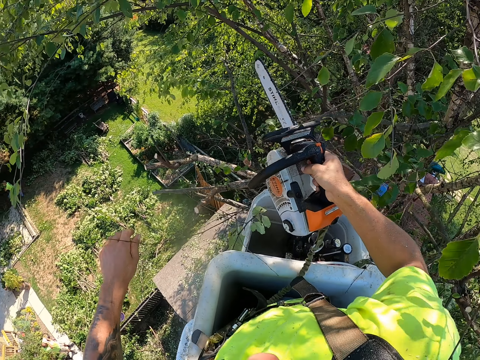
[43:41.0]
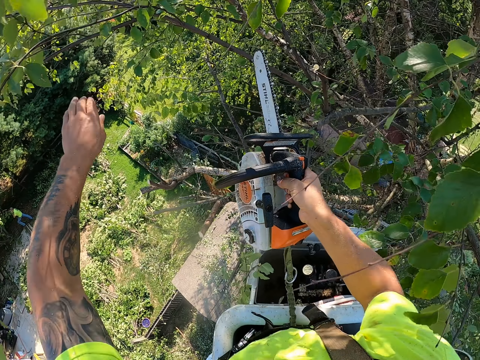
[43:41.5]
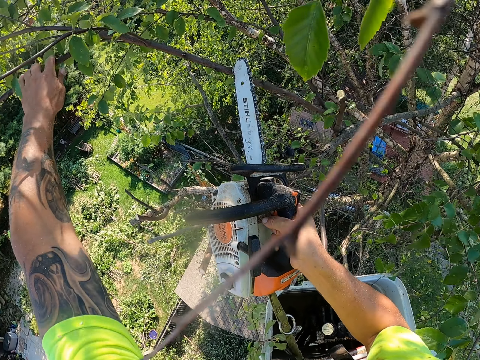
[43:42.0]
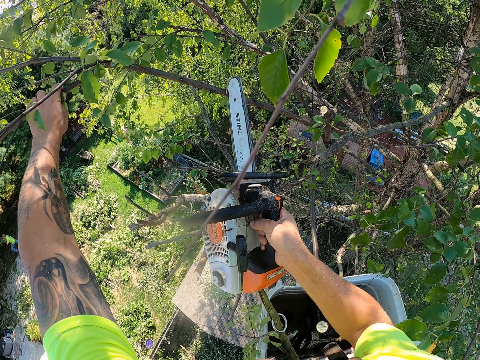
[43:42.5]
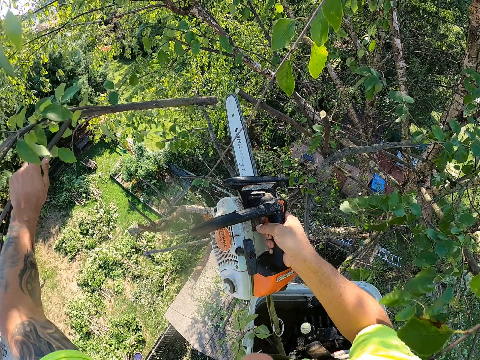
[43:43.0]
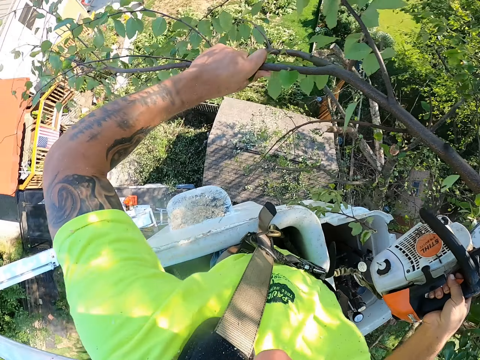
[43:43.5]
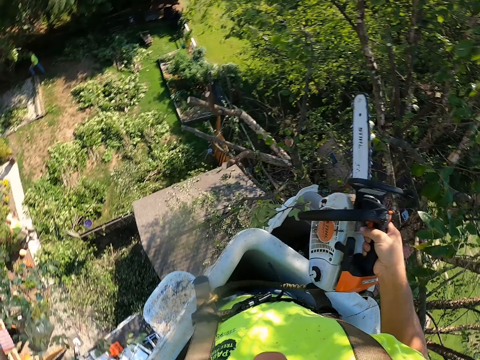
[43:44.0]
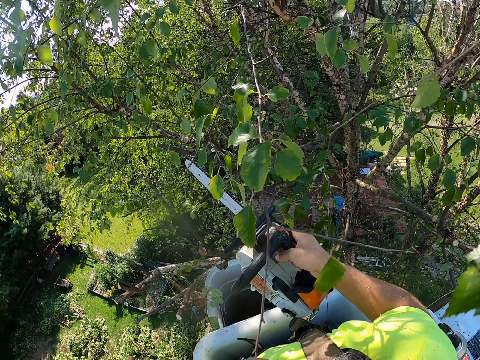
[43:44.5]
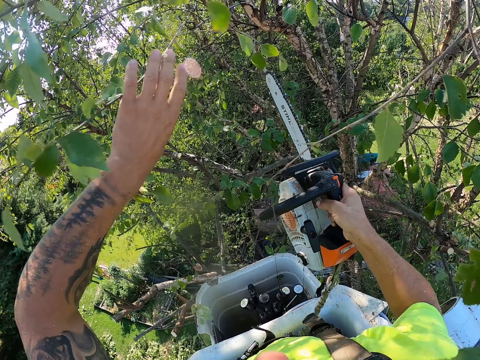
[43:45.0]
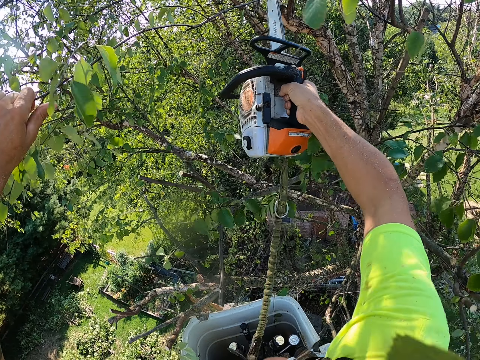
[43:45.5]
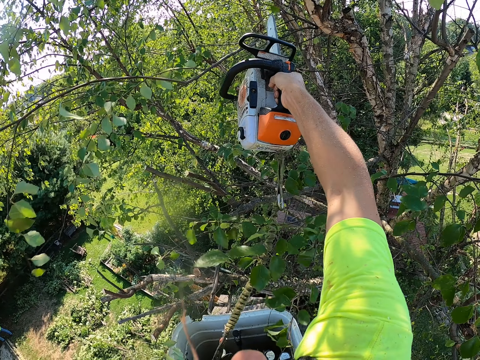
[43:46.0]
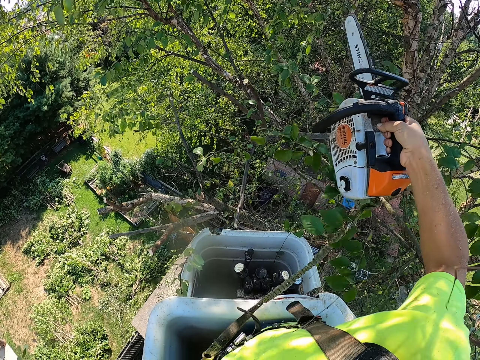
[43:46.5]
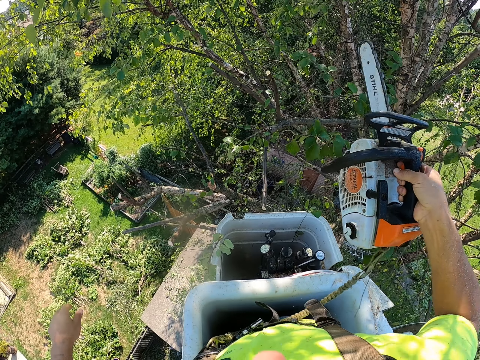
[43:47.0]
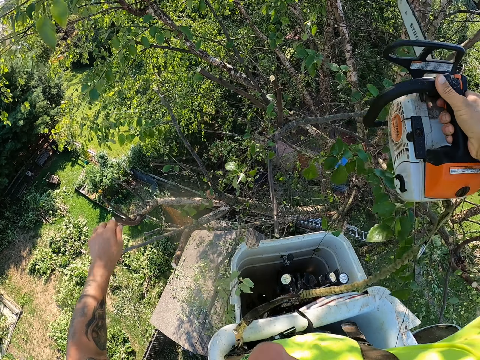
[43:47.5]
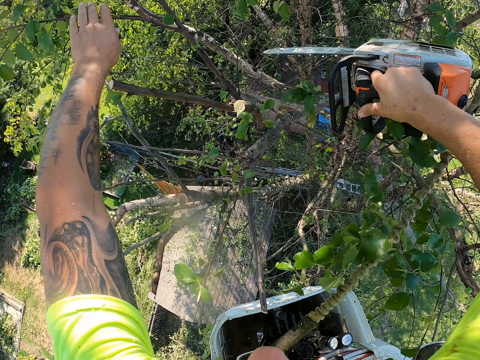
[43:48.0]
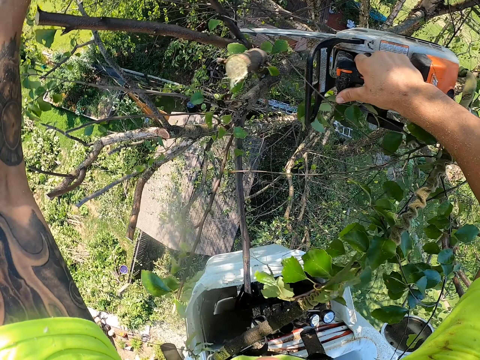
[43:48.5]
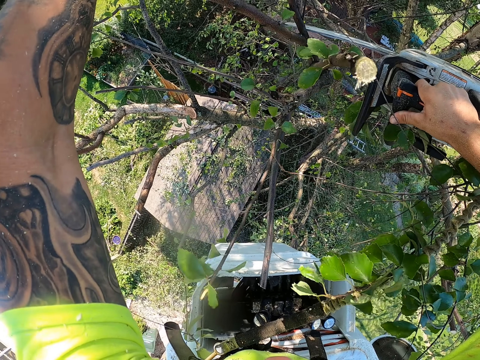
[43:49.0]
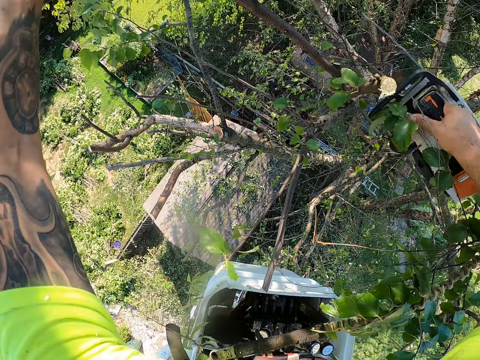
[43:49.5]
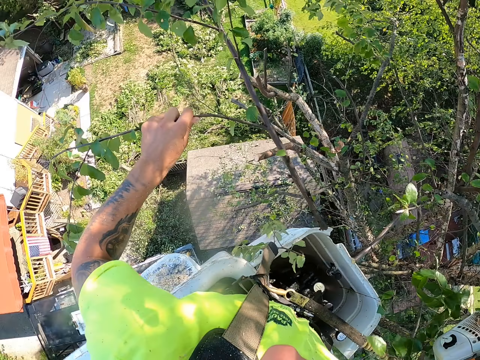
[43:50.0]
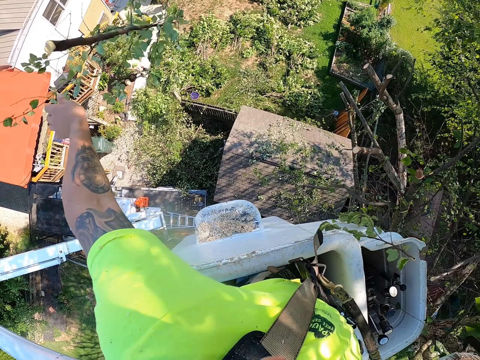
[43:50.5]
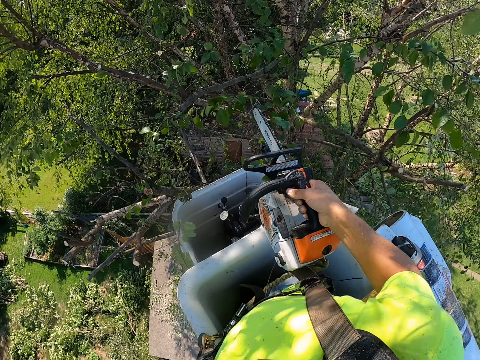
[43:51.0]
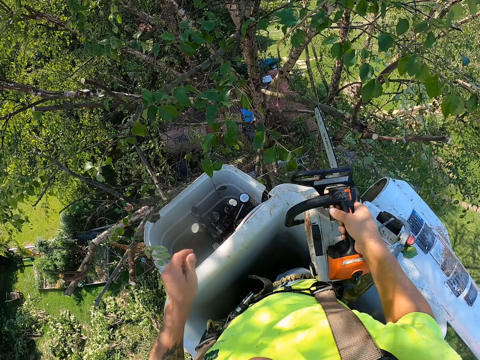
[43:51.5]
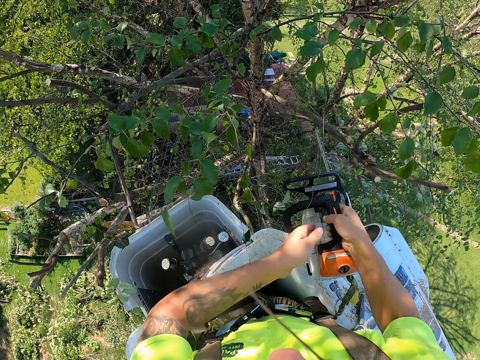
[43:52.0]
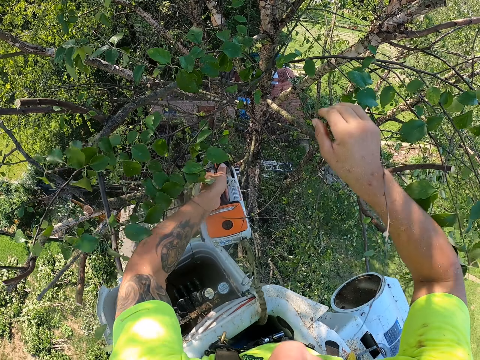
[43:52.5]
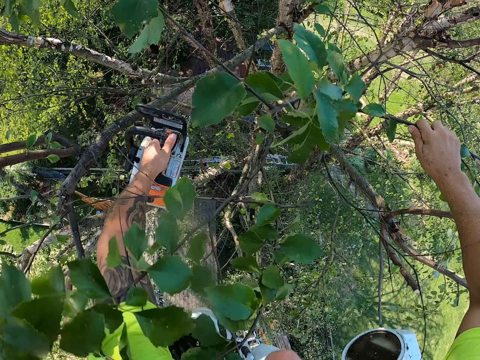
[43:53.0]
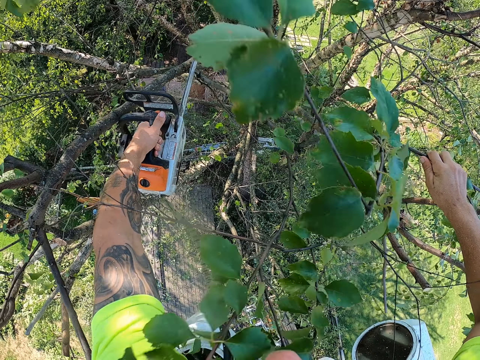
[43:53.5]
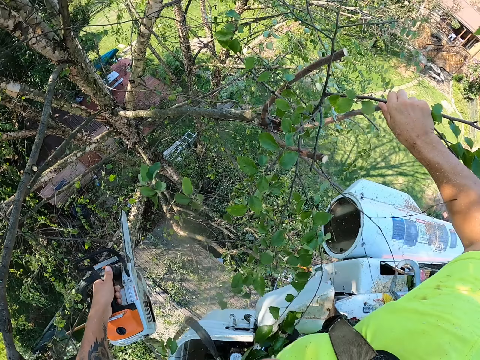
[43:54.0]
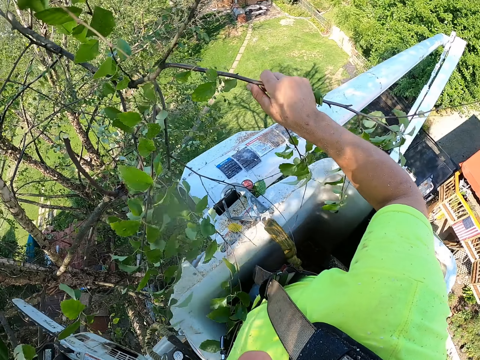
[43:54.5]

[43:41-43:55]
The camera wearer looks around the garden. He holds a tree branch on the tree with his left hand and cuts the tree branch with the chainsaw in his right hand. He throws the tree branch in his left hand to the ground. He looks at the tree. He holds a tree branch on the tree with his left hand and cuts the tree branch with the chainsaw in his right hand. He throws the tree branch in his left hand to the ground. He holds a tree branch on the tree with his left hand and cuts the tree branch with the chainsaw in his right hand. He throws the tree branch in his left hand to the ground. He looks at the tree. He transfers the chainsaw from his right hand to his left hand. He holds a tree branch on the tree with his right hand and cuts the tree branch with the chainsaw in his left hand.

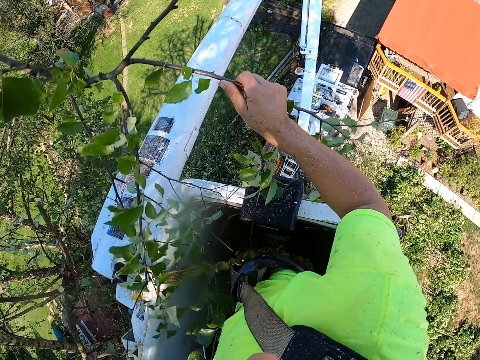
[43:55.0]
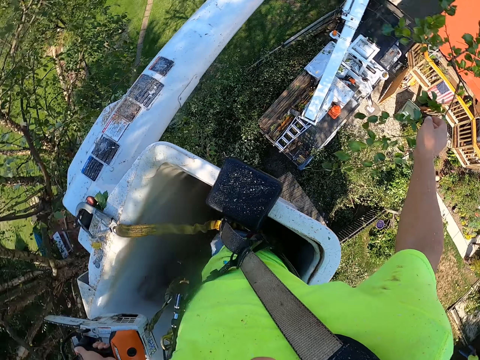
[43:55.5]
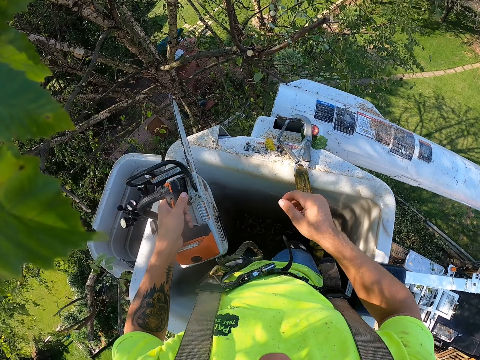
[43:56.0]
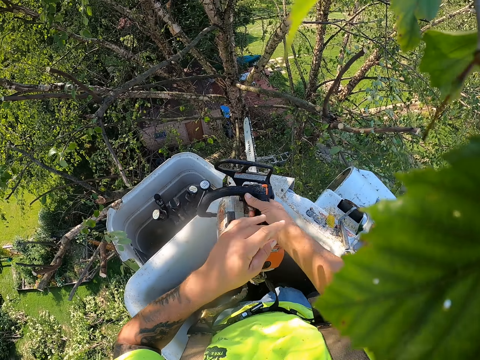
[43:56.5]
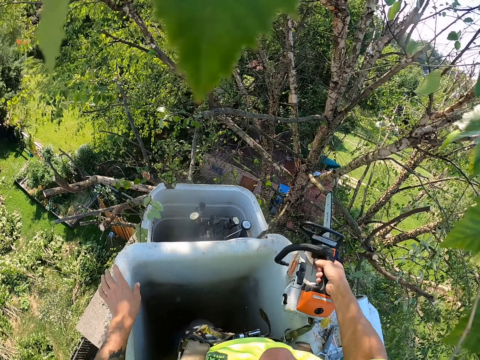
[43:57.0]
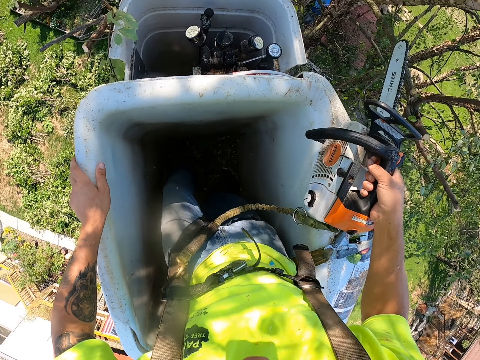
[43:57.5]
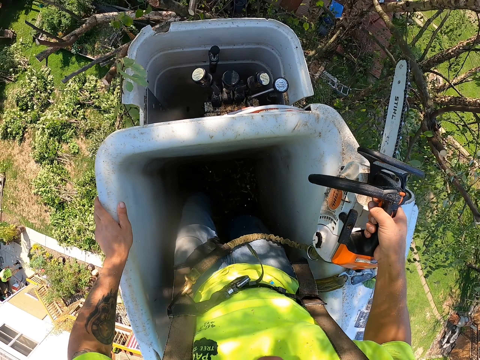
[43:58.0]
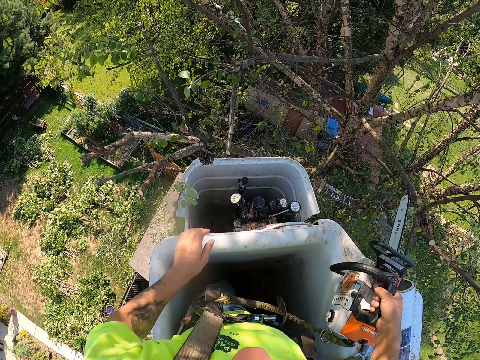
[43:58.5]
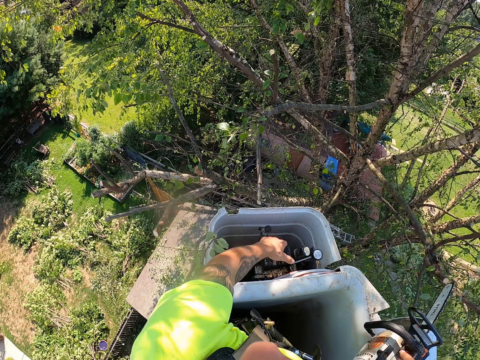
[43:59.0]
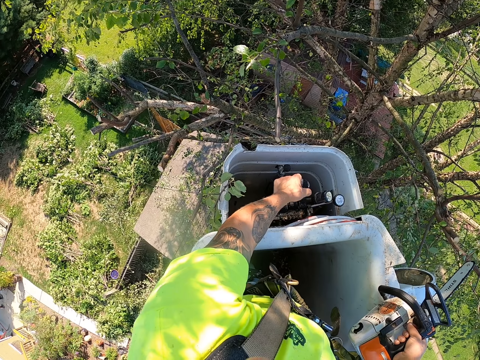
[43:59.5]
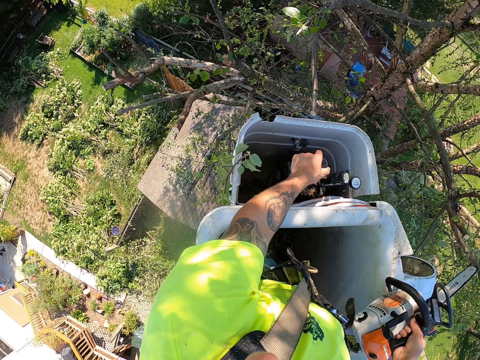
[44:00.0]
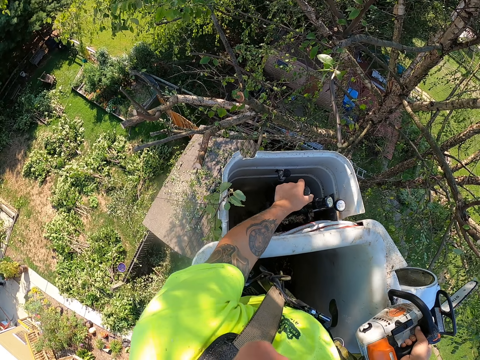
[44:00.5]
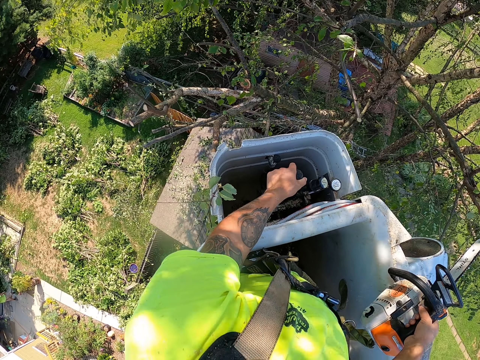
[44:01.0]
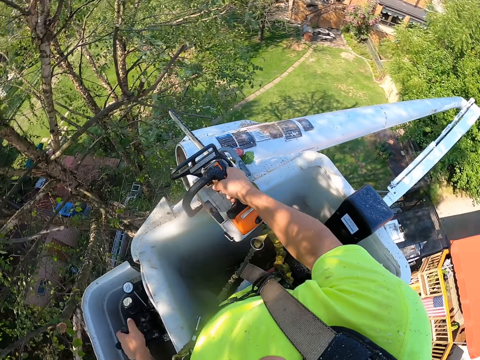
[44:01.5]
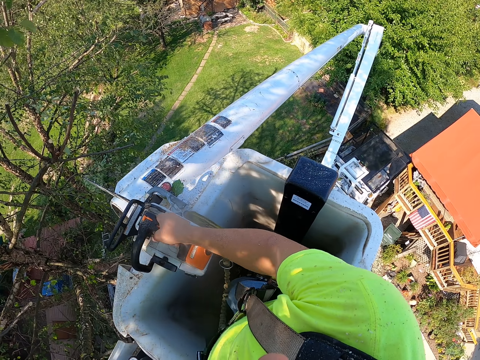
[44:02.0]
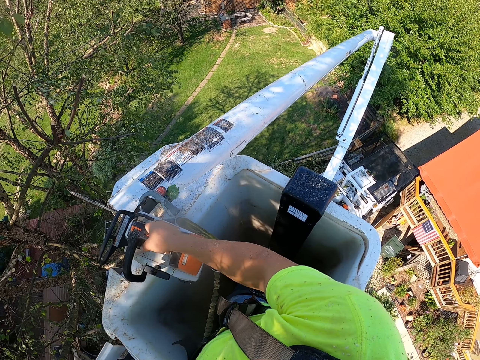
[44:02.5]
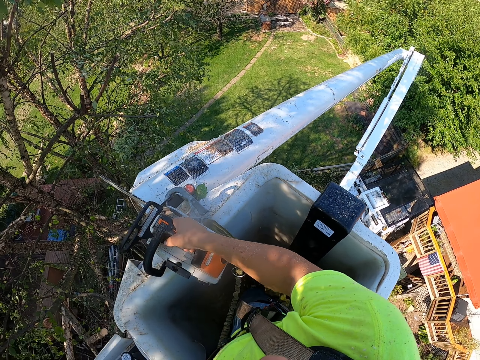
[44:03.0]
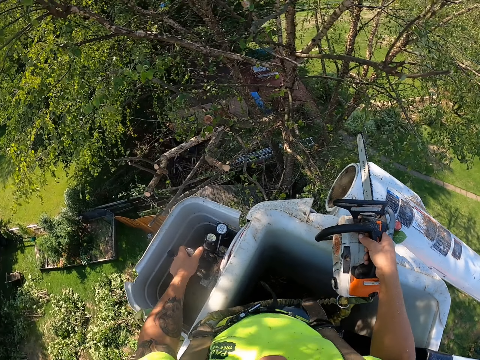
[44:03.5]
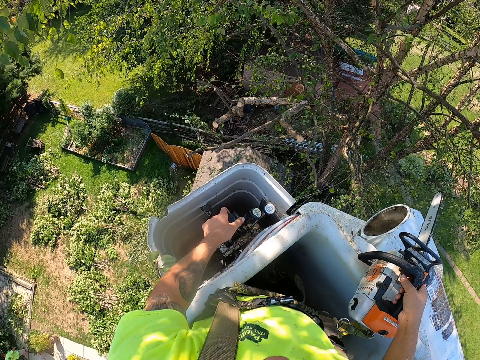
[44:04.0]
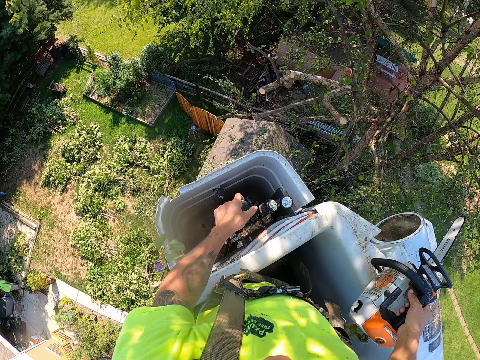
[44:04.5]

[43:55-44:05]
The camera wearer throws the tree branches in his right hand to the ground. He transfers the chainsaw from his left hand to his right hand. He holds the power saw with the right hand. He adjusts the crane. He operates the tree bucket truck with his left hand.

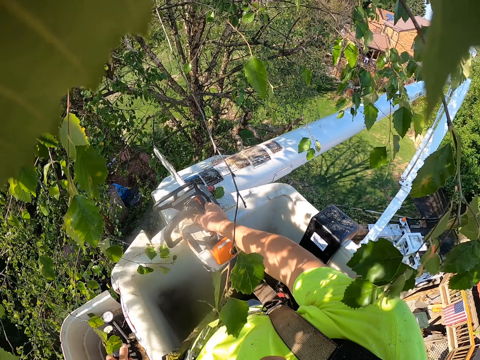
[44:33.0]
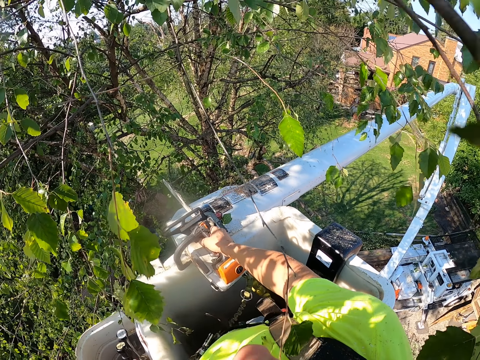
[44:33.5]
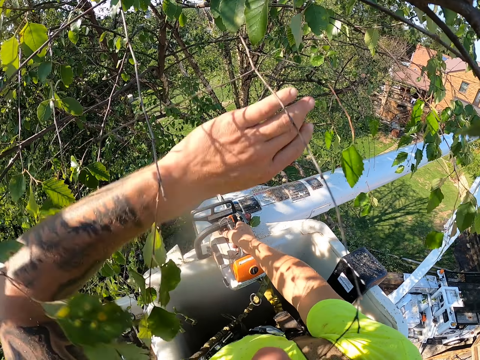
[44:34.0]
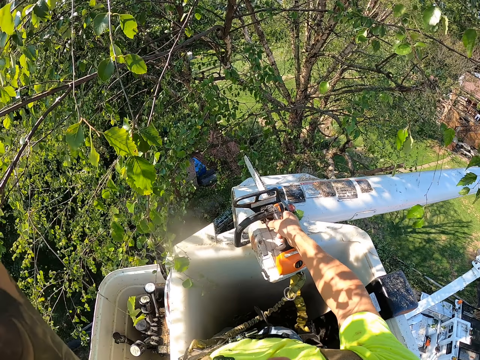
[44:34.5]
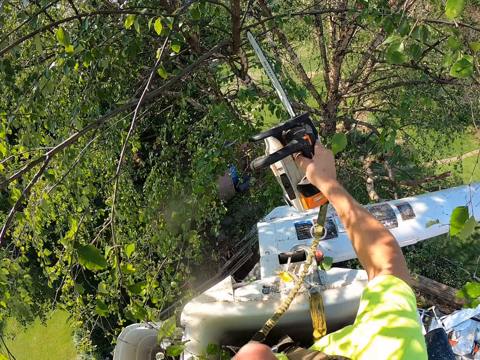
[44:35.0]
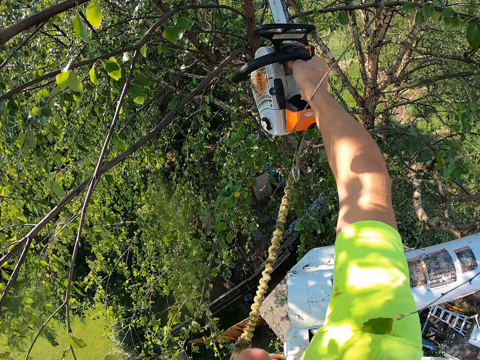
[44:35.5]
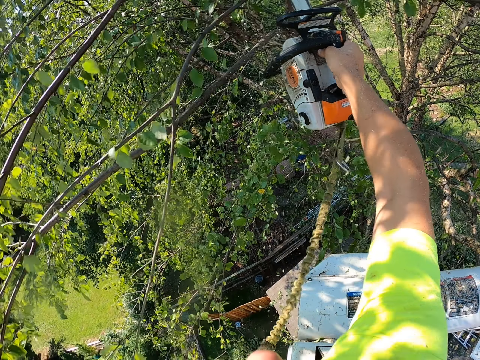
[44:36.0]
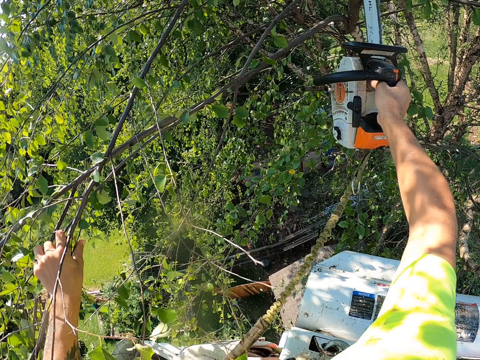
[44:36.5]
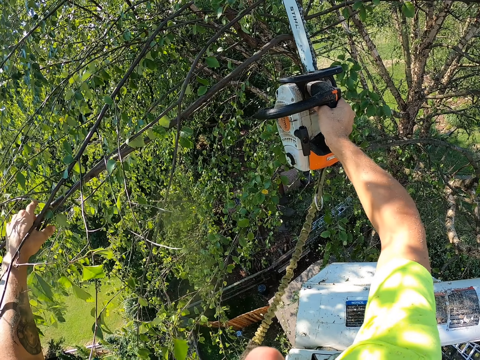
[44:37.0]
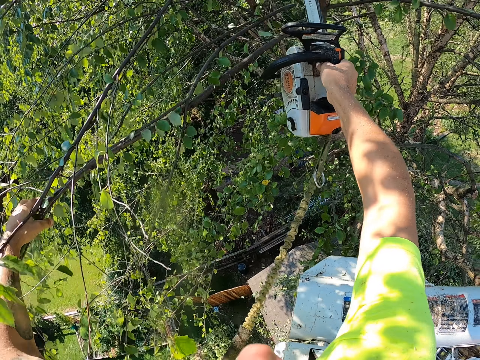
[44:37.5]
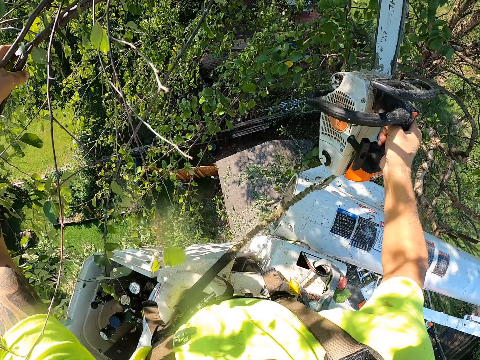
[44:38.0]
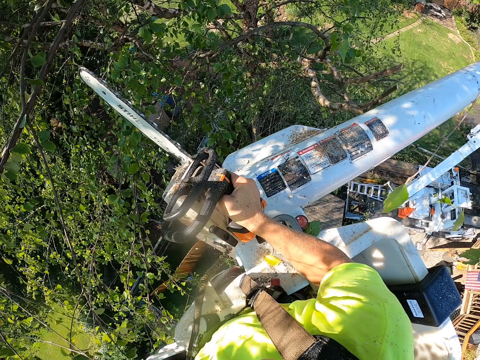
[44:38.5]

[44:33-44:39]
The camera wearer cuts a tree branch with the chainsaw in his right hand. He holds the tree branch on the tree with his left hand. He holds a tree branch on the tree with his left hand.
